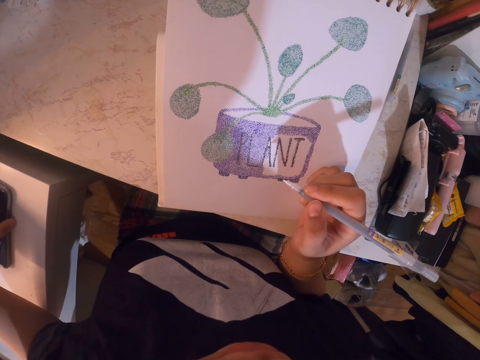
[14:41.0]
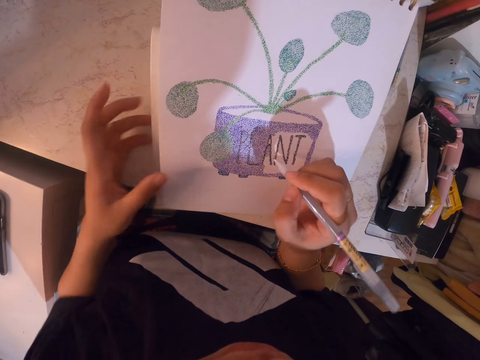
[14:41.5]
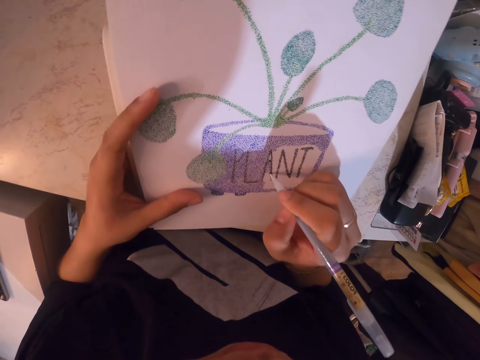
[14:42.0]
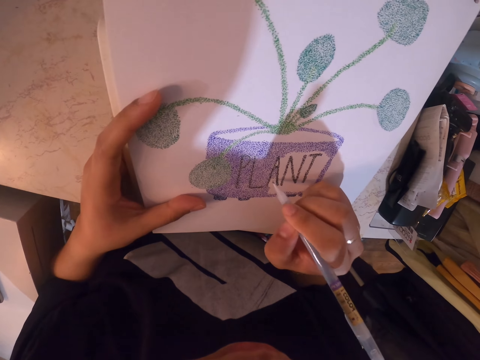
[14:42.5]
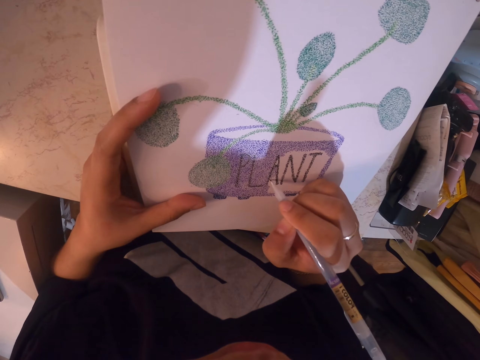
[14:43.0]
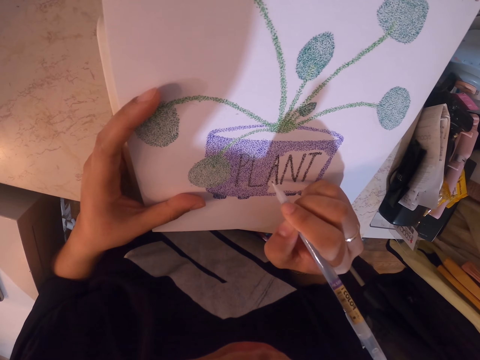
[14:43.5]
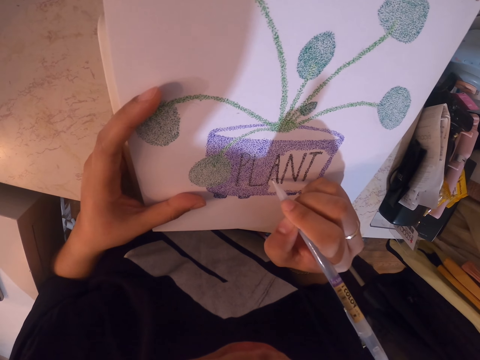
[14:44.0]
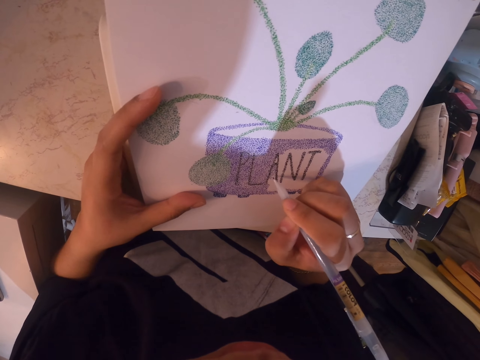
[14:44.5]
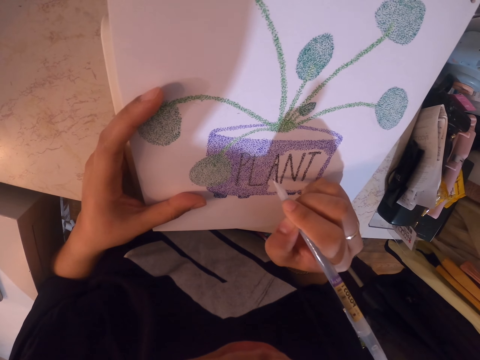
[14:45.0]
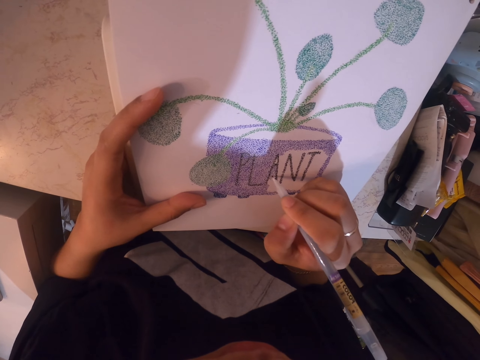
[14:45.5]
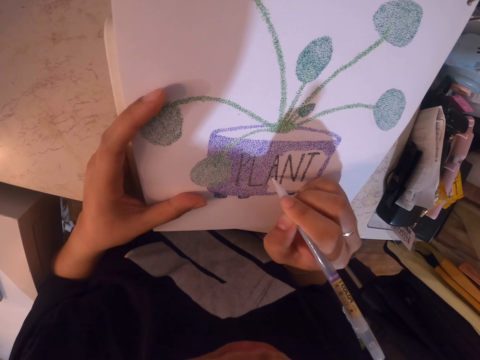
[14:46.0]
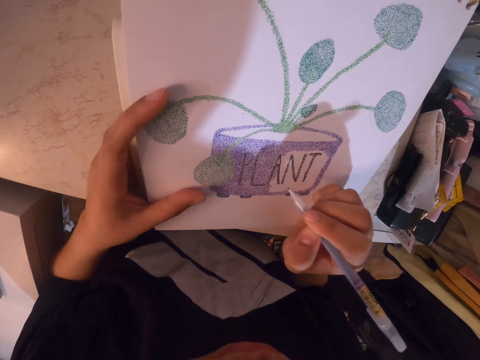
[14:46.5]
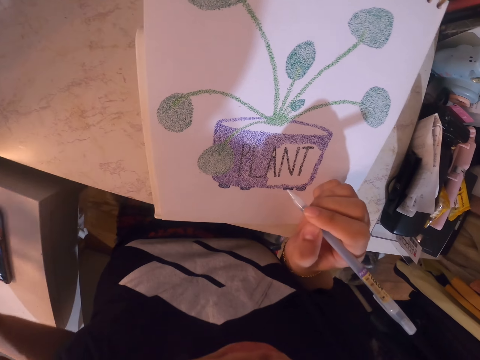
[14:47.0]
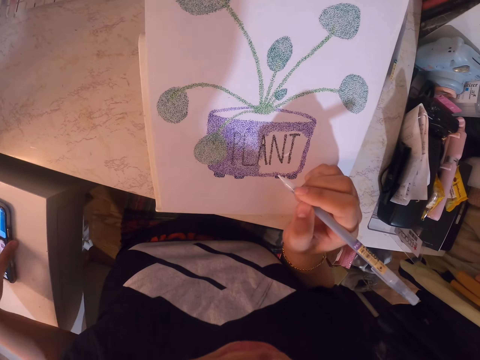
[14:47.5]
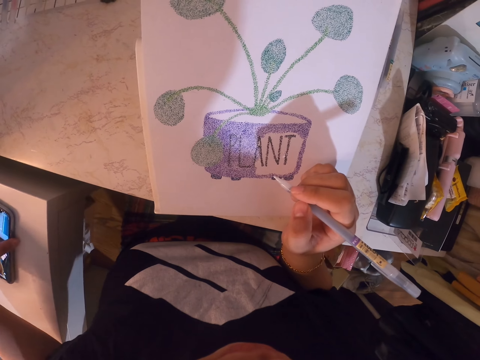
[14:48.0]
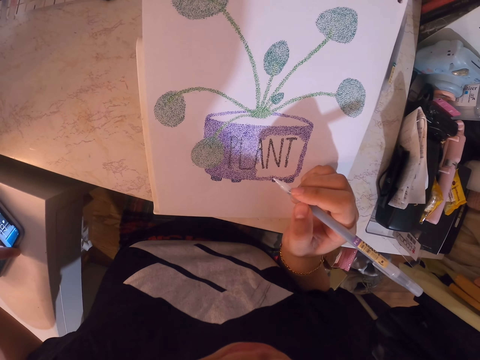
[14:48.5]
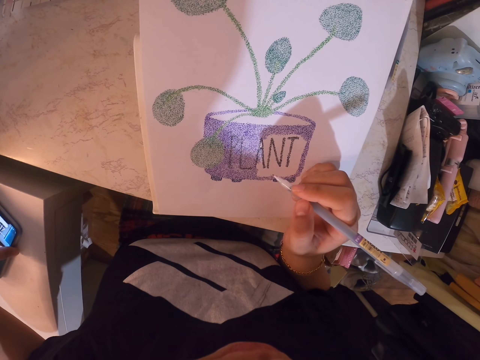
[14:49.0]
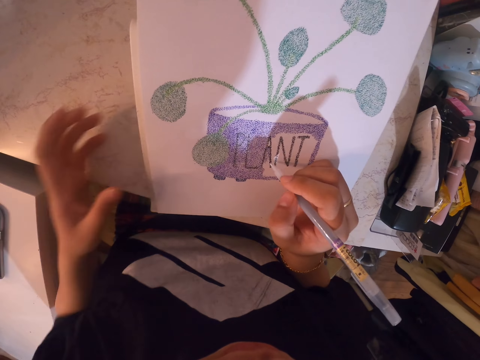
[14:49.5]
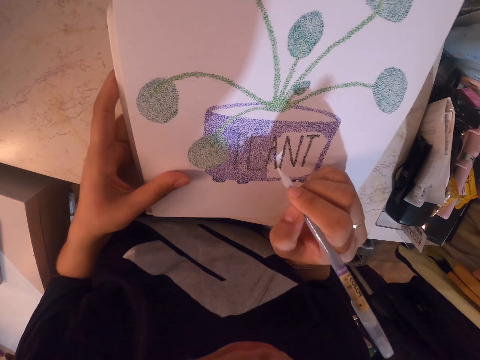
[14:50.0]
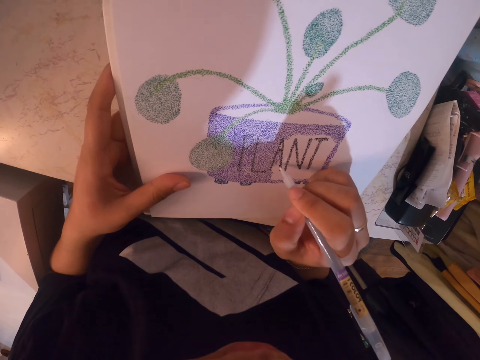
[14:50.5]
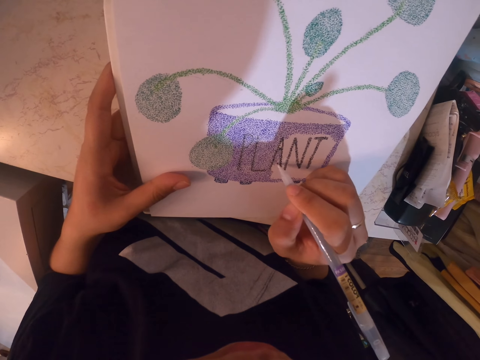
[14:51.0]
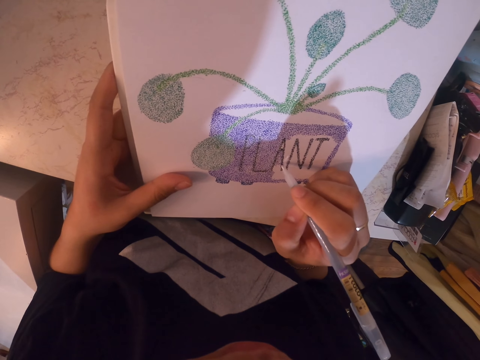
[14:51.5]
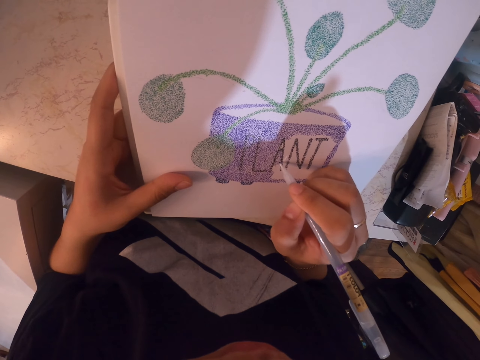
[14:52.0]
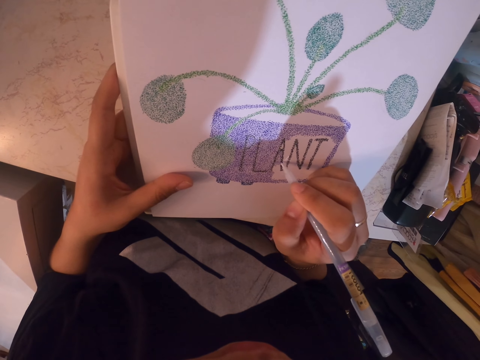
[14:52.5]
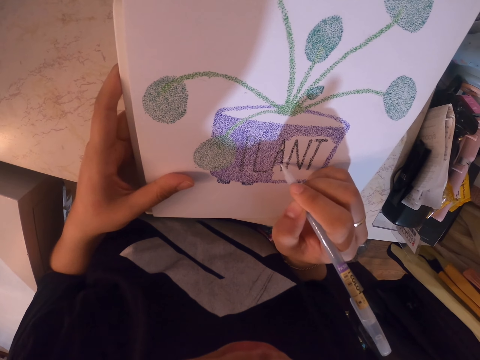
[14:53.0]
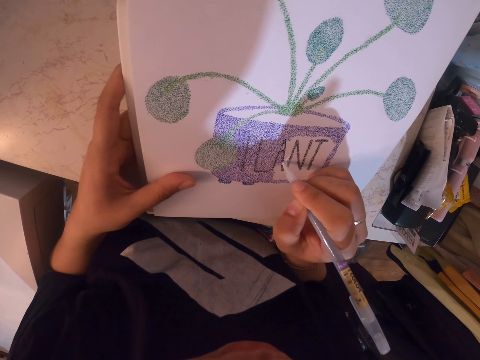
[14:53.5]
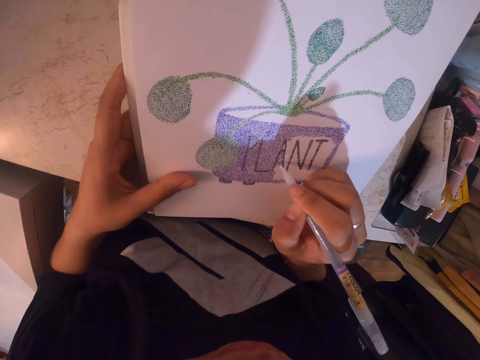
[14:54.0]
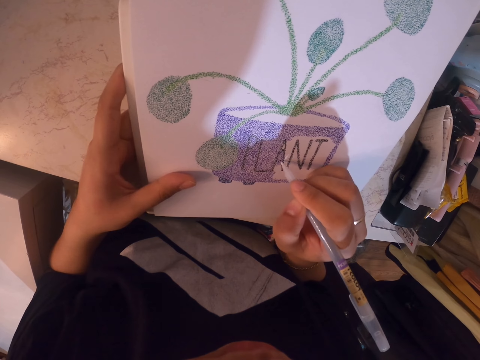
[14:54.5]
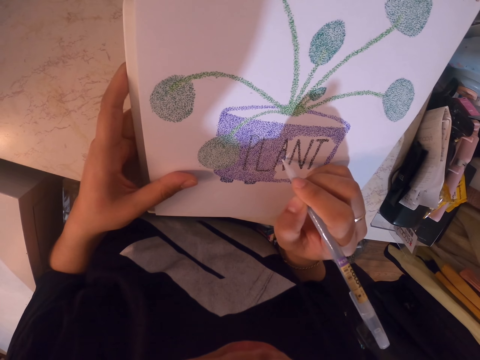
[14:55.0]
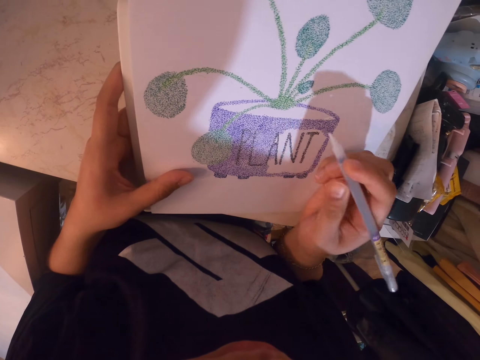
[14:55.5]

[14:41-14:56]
The camera wearer draws. She holds the book with her left hand and puts dots on the book with the color pen. She moves the phone on the cabinet. She presses her phone. She draws. She holds the book with her left hand and puts dots on the book with the color pen.

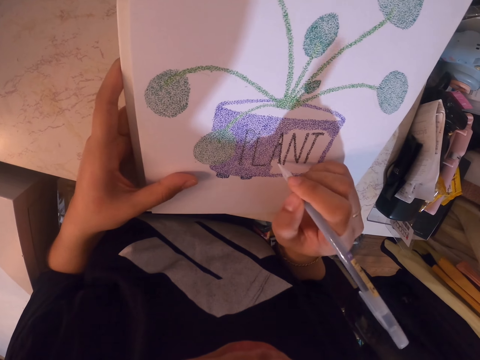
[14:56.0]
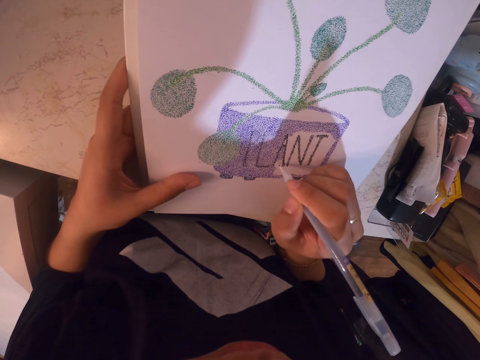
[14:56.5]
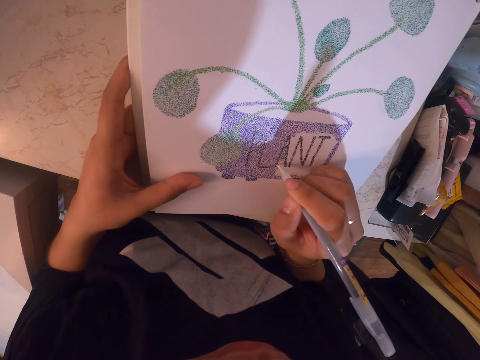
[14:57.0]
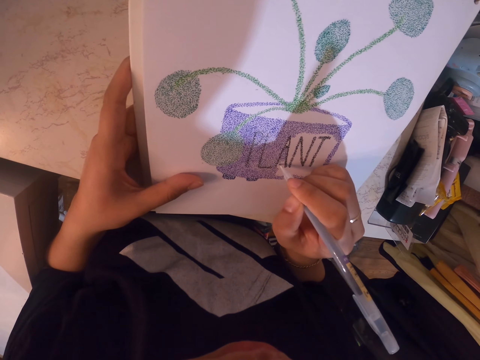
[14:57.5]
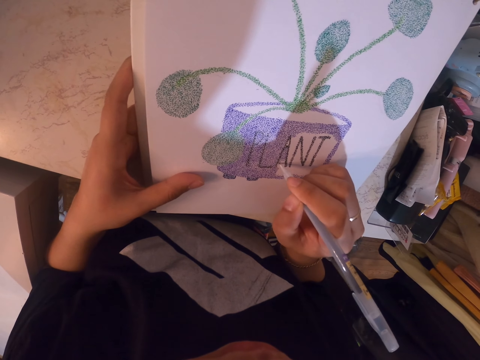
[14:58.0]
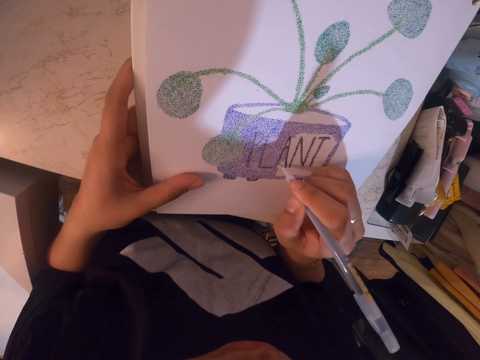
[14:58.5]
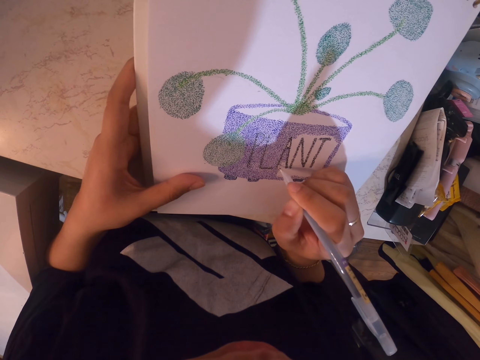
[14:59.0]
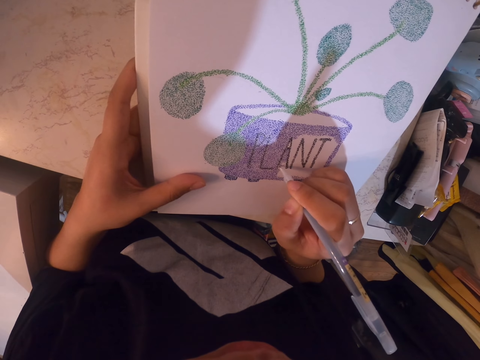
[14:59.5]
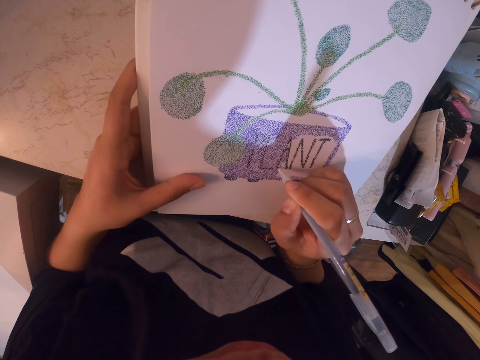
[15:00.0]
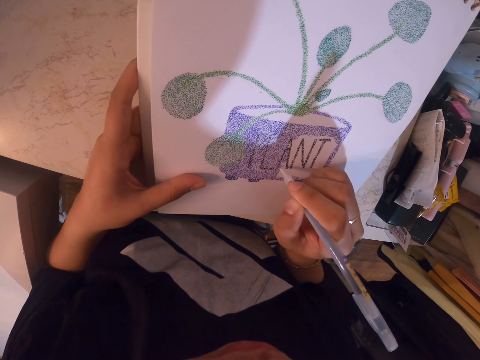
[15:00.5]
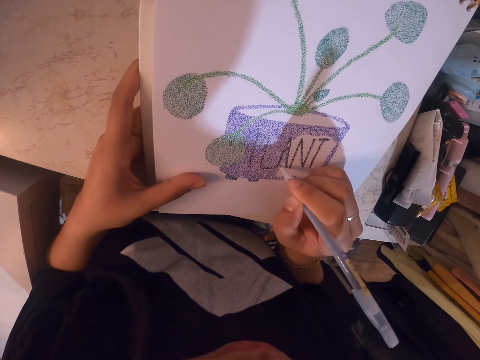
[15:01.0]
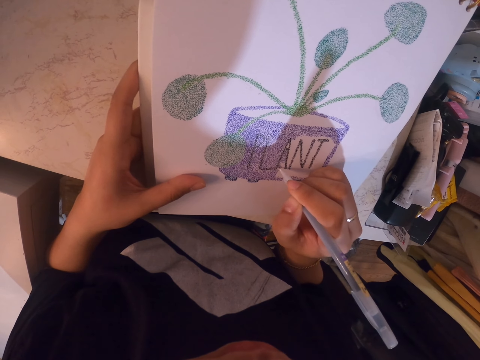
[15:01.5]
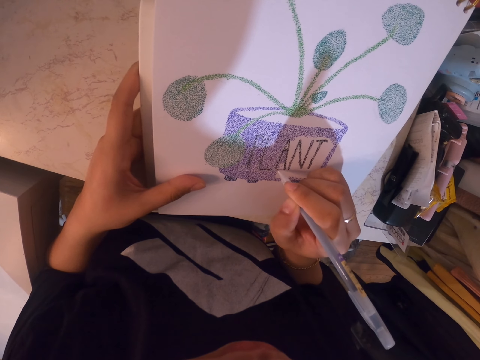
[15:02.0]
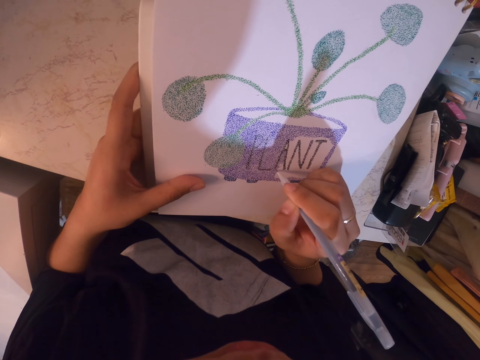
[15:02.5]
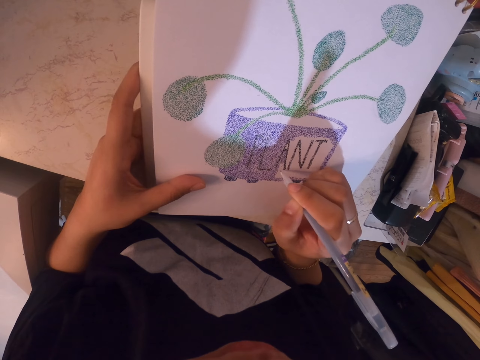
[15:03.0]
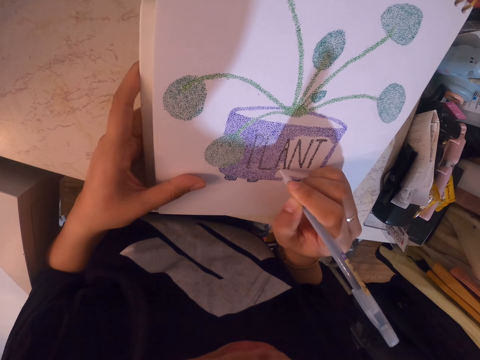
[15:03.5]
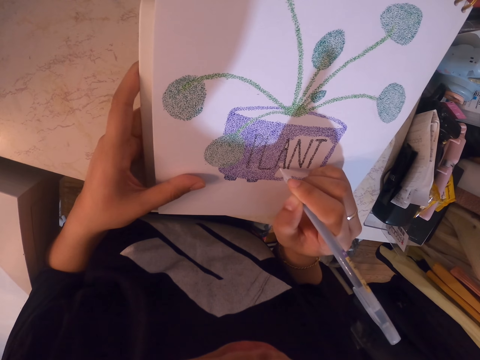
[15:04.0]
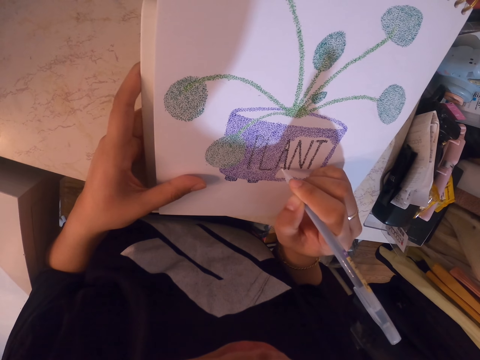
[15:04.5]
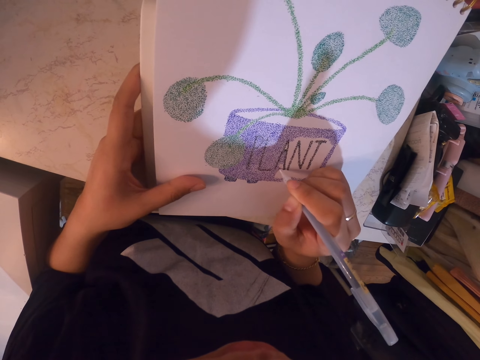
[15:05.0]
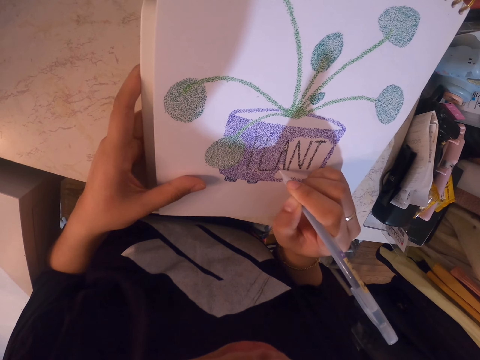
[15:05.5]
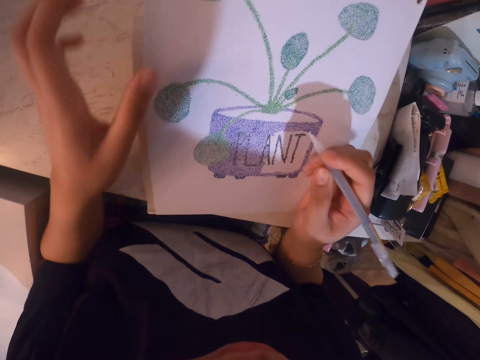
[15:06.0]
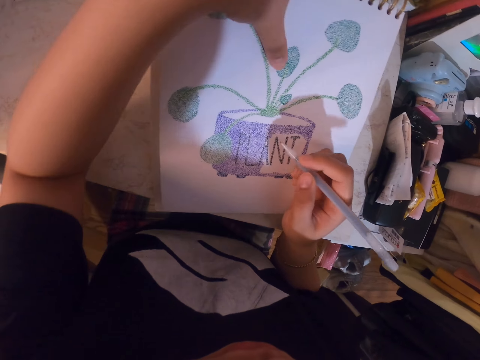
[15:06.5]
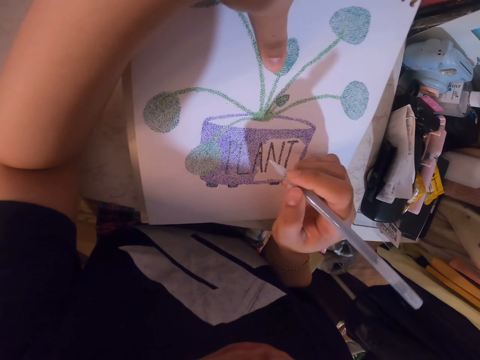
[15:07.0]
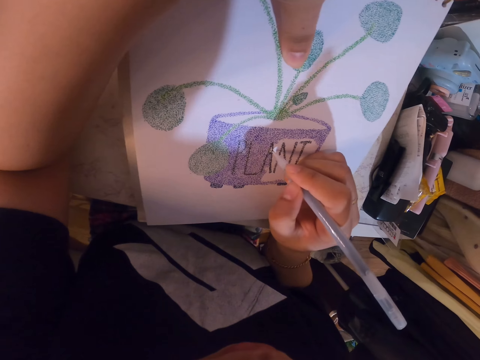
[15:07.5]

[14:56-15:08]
The camera wearer holds the book with her left hand. She puts dots on the book with the color pen.
